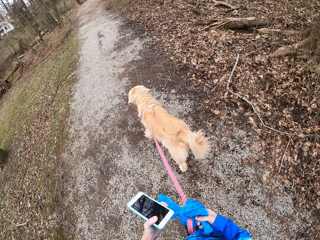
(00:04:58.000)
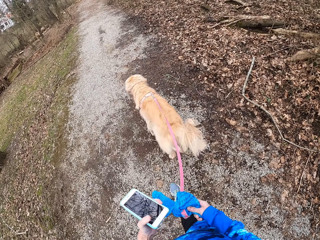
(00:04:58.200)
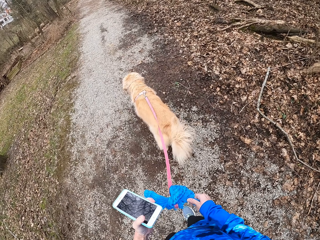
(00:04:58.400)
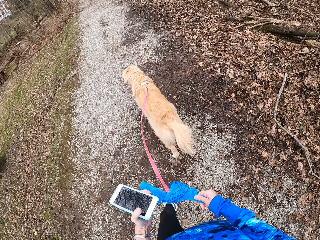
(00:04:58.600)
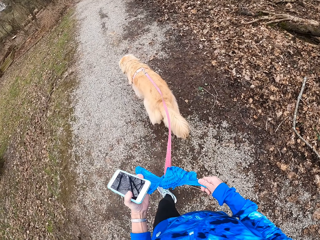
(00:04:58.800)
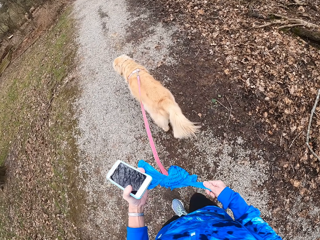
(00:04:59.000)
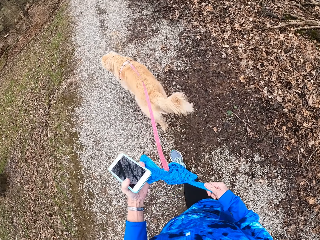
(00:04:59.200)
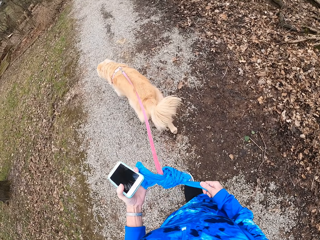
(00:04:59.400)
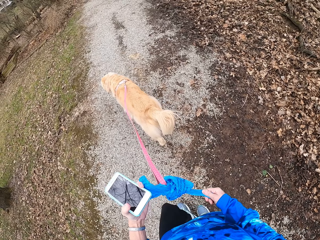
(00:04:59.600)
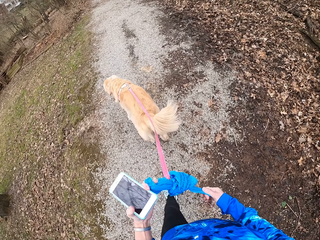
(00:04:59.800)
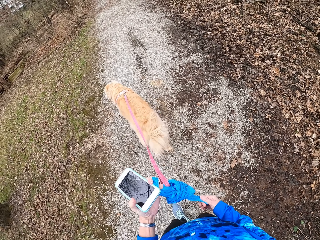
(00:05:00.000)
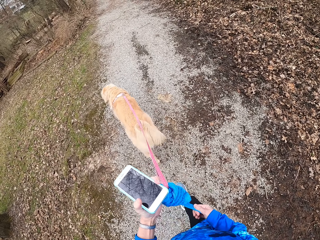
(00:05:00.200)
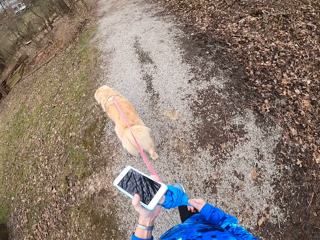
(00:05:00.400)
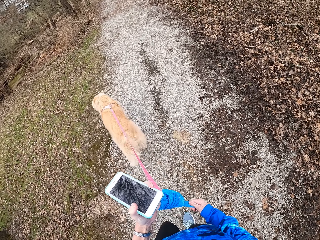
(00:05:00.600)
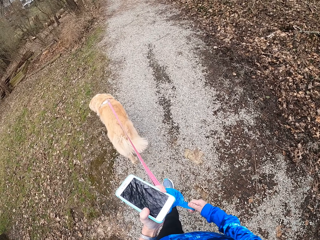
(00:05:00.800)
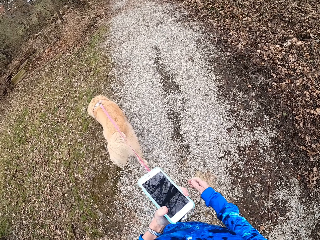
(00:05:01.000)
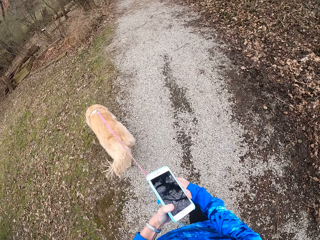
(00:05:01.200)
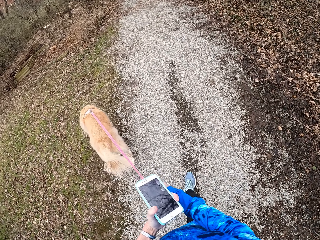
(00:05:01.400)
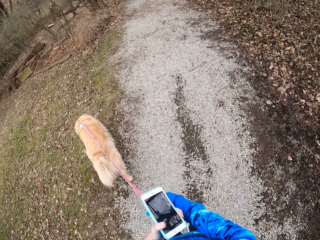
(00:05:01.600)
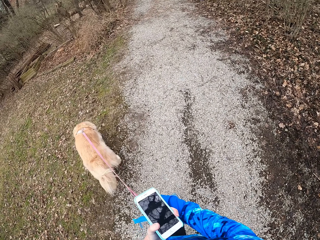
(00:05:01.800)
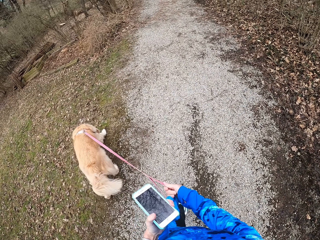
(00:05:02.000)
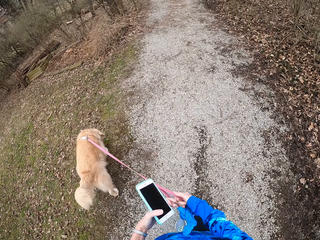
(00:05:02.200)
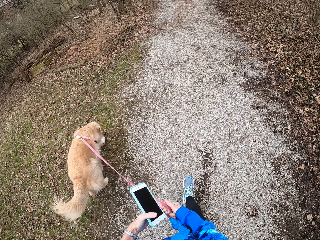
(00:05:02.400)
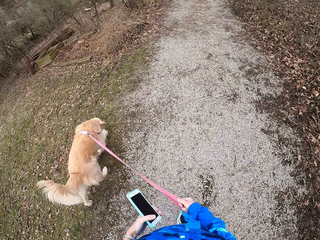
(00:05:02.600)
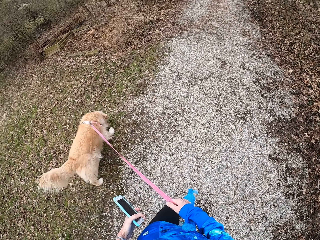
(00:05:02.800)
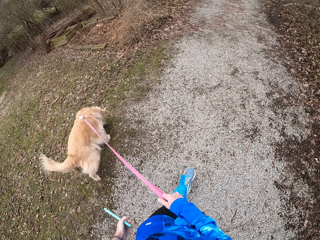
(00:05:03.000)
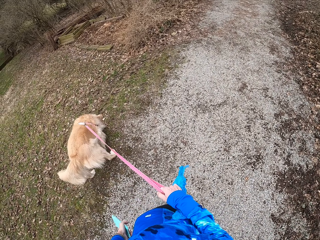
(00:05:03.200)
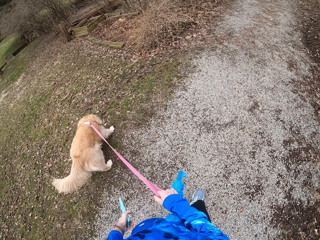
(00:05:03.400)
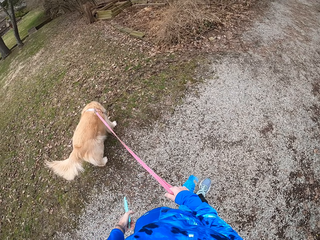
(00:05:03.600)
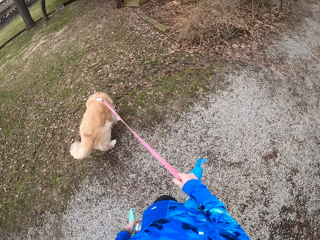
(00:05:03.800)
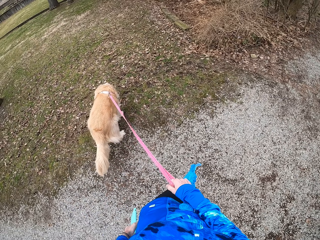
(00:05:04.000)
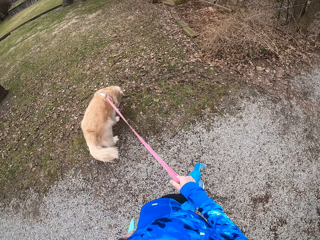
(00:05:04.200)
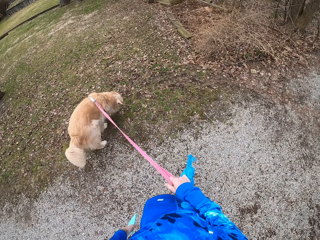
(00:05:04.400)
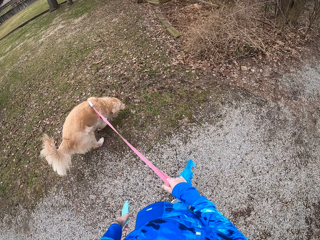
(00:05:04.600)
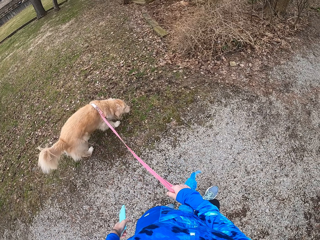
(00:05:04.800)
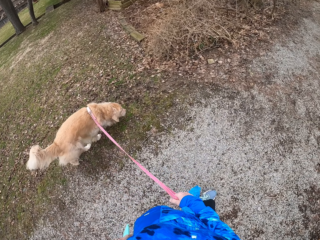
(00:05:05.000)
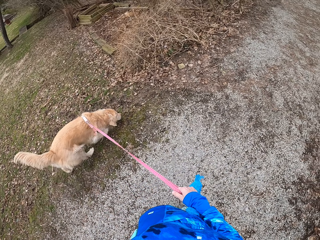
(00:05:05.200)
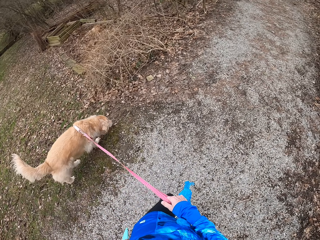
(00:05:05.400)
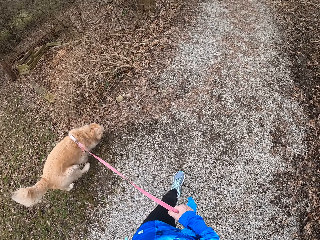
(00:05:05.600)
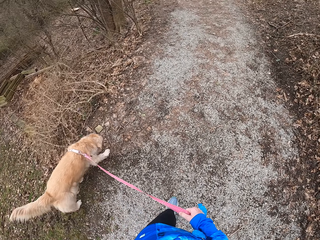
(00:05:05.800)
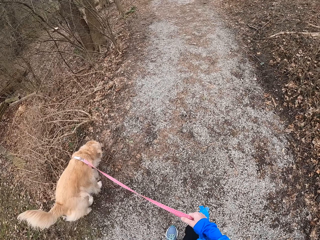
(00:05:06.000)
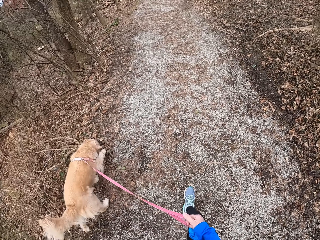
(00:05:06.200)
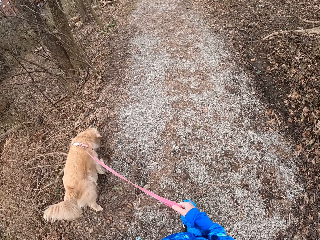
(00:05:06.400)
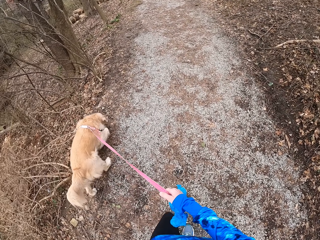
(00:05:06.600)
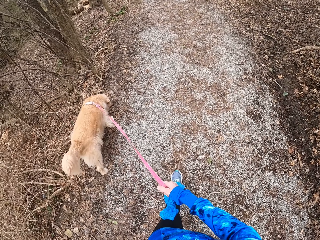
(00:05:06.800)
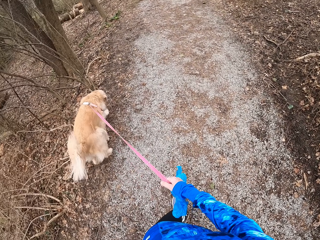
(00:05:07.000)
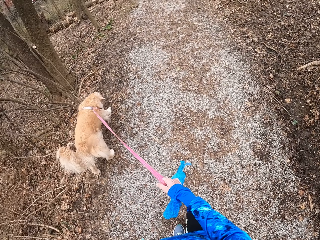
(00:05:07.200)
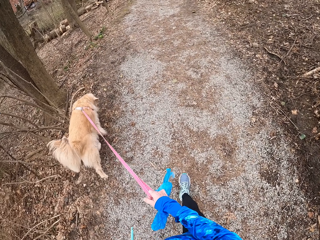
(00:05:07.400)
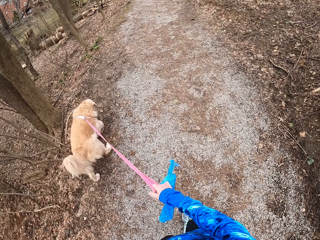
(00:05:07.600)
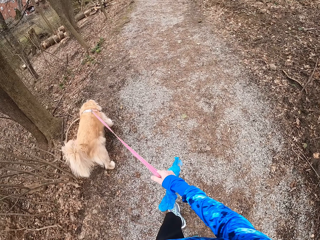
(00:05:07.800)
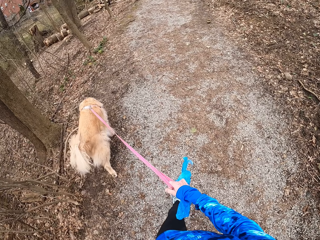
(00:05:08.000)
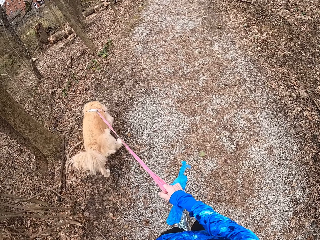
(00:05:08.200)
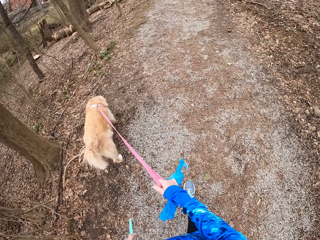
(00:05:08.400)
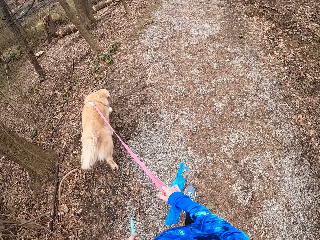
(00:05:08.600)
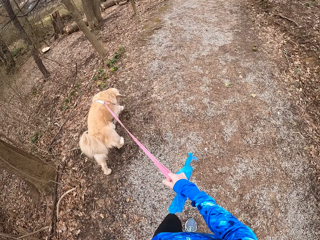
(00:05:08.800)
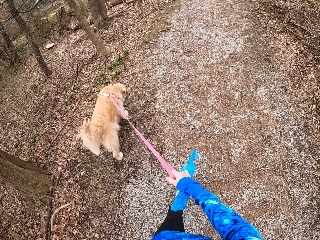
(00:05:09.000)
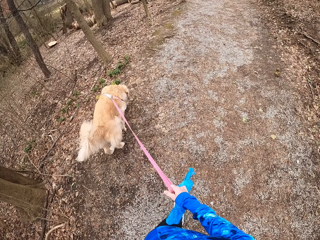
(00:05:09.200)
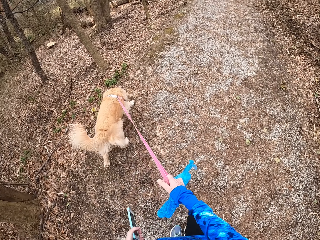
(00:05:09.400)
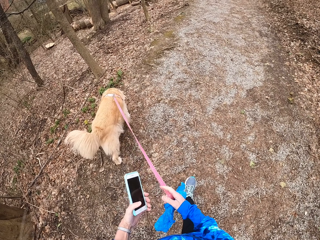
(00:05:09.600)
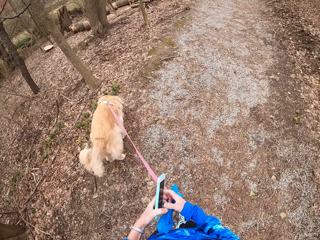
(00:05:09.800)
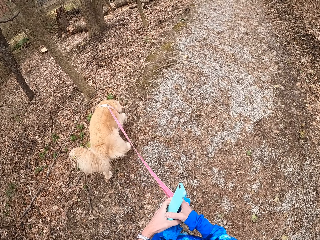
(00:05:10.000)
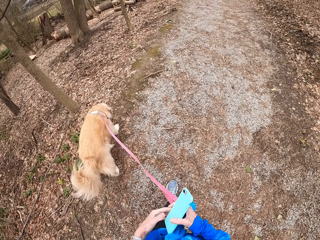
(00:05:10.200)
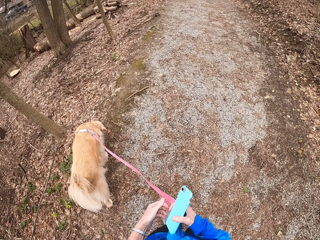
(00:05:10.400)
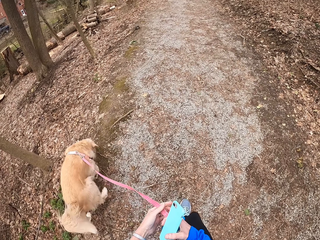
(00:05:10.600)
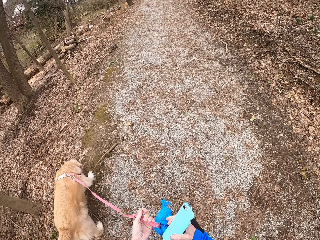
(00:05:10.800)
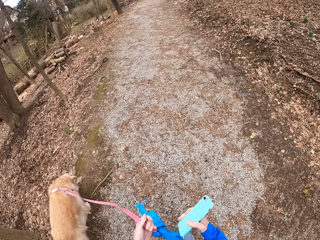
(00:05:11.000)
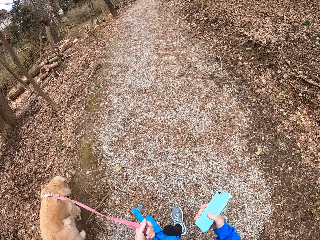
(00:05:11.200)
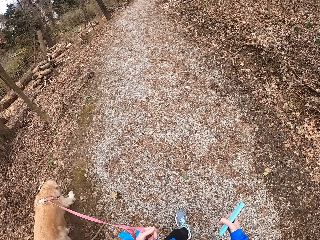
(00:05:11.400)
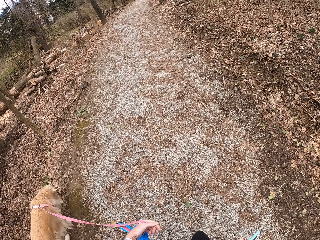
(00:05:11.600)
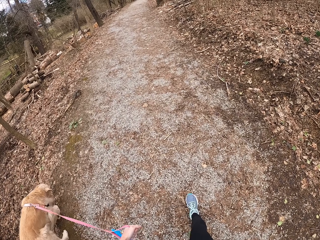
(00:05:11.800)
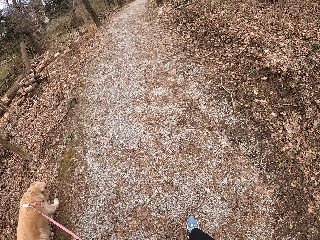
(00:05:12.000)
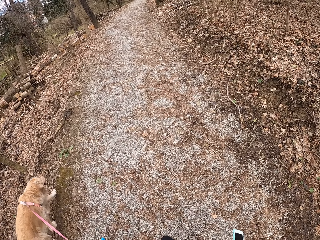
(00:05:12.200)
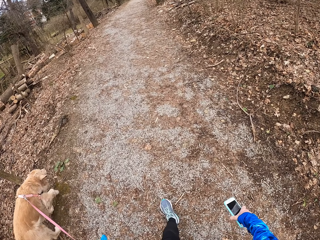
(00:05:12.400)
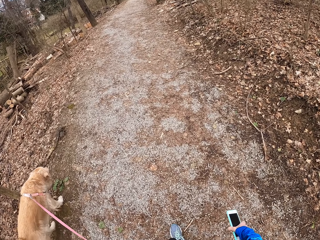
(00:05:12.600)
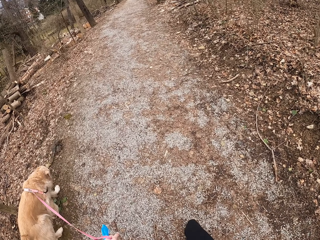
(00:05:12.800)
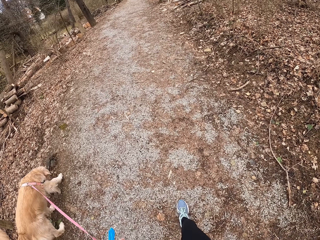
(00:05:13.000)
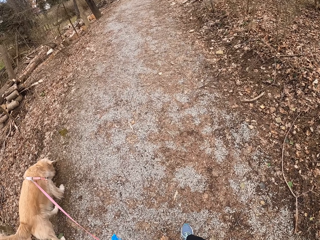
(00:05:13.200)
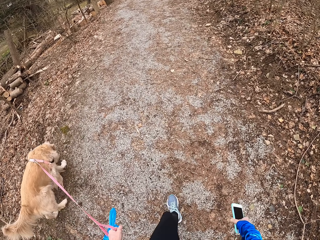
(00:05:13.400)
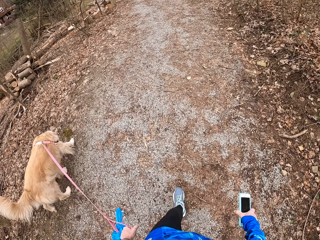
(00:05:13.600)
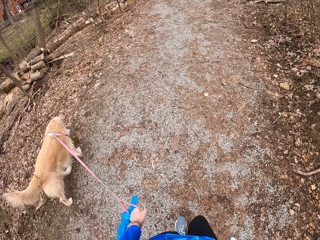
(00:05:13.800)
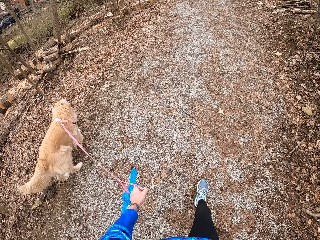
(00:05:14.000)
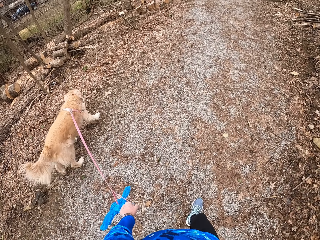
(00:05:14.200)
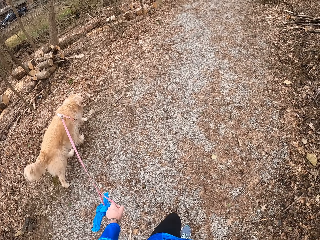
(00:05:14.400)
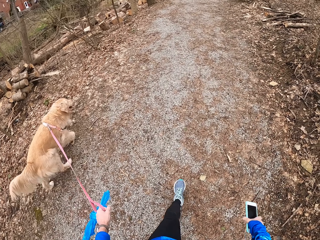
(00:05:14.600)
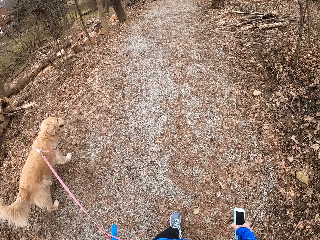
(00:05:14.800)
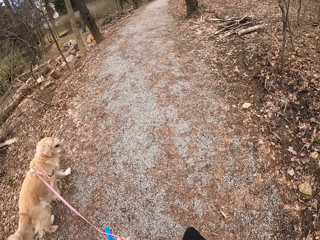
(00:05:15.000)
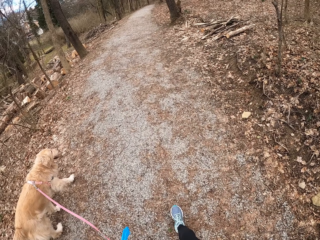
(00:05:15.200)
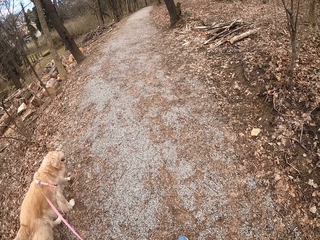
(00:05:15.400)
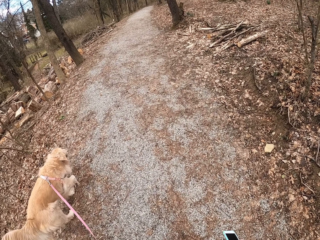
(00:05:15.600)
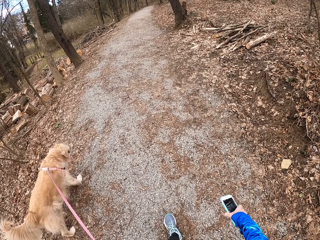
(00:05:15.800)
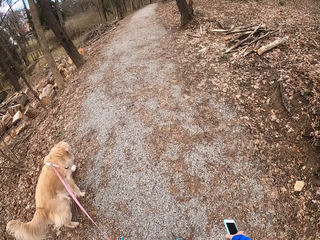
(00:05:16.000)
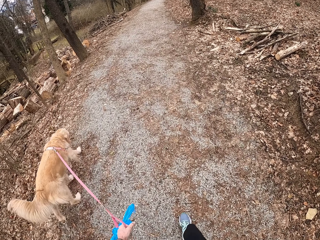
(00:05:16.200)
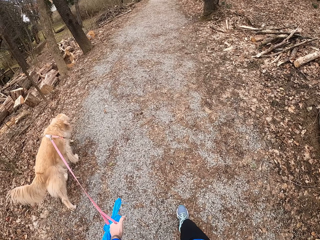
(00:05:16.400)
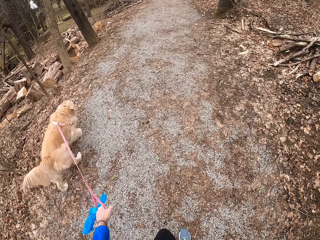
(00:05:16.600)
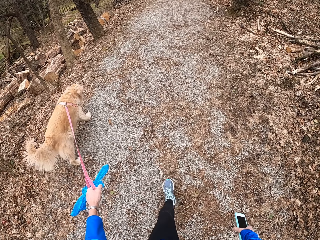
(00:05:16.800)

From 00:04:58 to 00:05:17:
The camera wearer exchanges the phone to her right hand. She exchanges the dog leash to her right hand. She walks on the path.

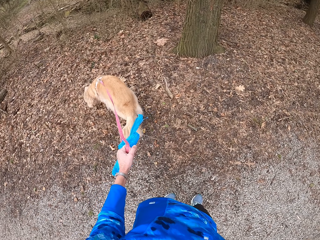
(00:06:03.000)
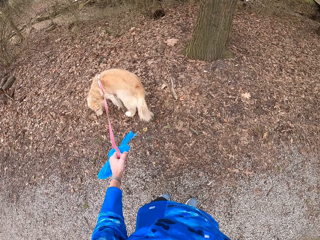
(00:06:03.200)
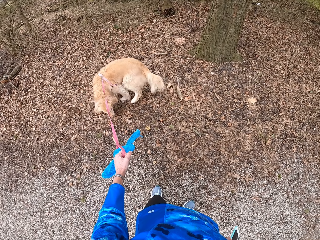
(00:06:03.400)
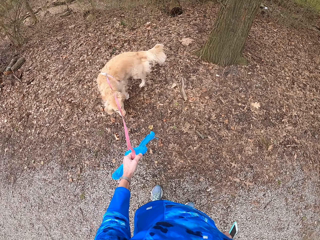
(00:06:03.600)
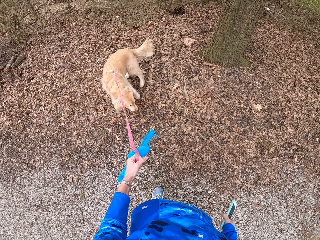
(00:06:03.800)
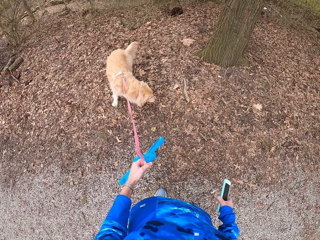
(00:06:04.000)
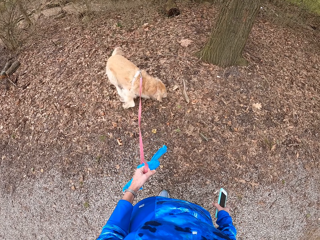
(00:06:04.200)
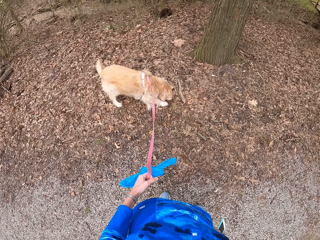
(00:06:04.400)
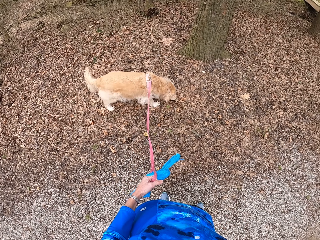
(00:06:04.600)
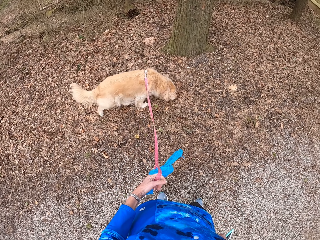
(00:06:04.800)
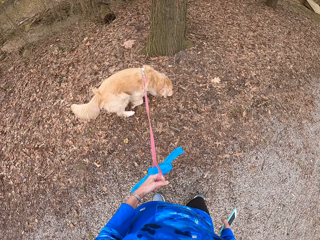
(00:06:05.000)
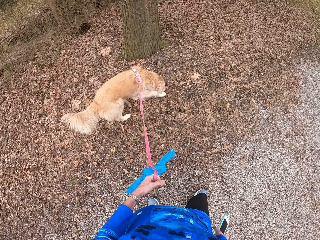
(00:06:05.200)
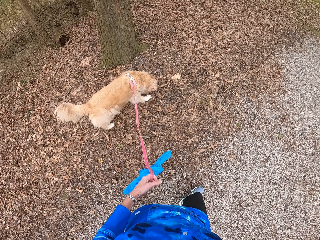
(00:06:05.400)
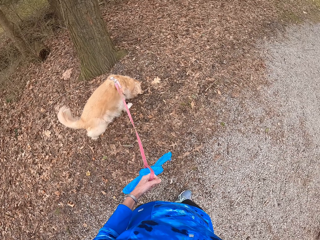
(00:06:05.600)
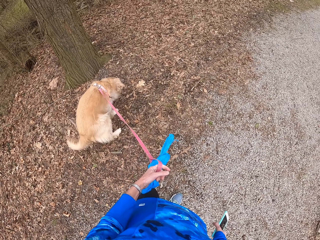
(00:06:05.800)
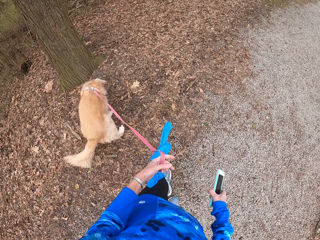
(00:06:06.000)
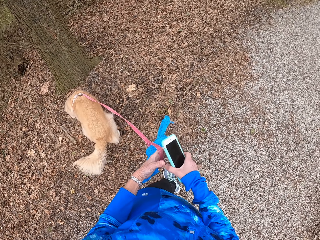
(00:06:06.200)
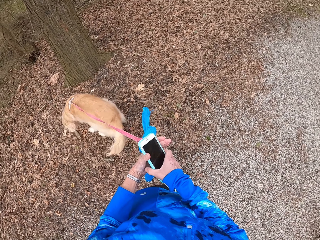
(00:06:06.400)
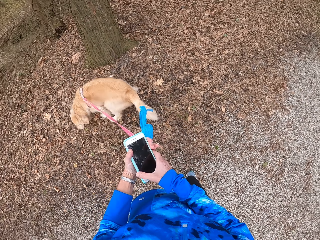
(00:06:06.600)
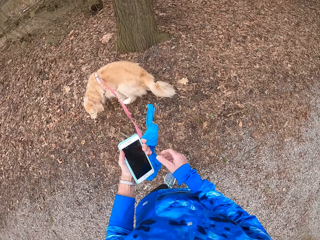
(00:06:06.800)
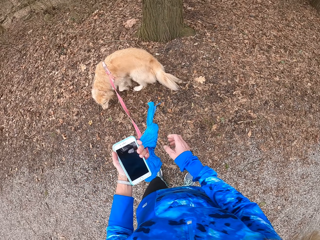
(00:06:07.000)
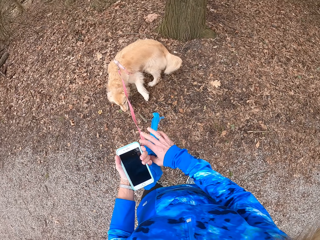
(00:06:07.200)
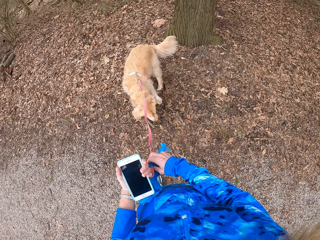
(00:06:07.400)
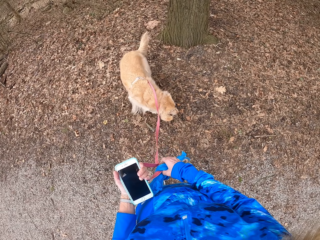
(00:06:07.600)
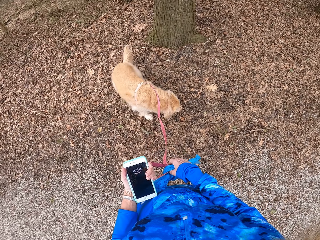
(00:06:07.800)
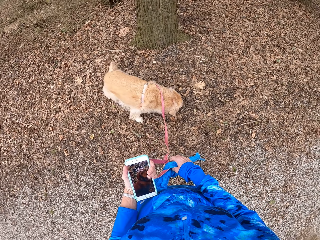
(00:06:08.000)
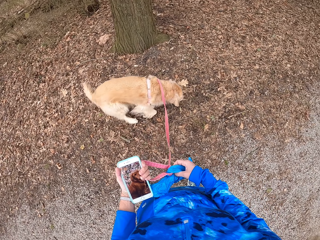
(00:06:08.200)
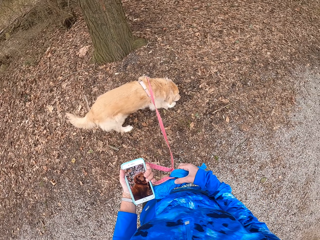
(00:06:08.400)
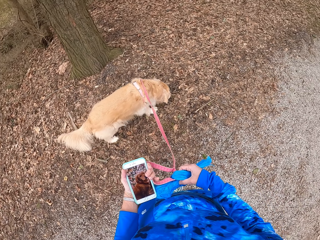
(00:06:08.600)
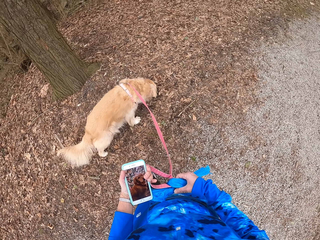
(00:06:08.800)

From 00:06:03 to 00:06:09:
The camera wearer stops on the pathway with a chihuahua. She exchanges the phone to her left hand. She turns around the field.
